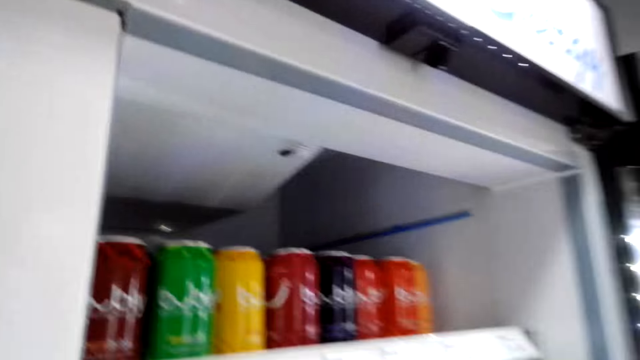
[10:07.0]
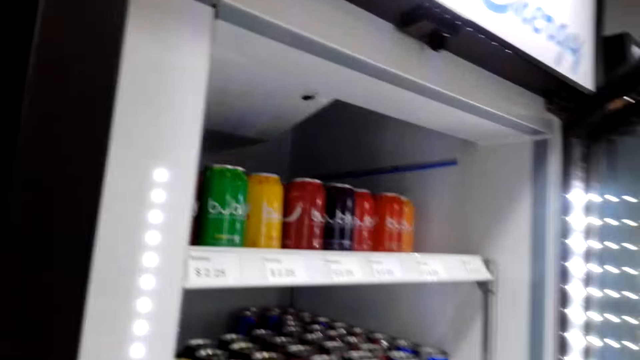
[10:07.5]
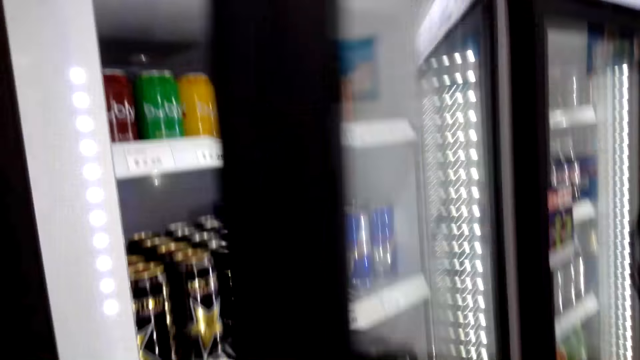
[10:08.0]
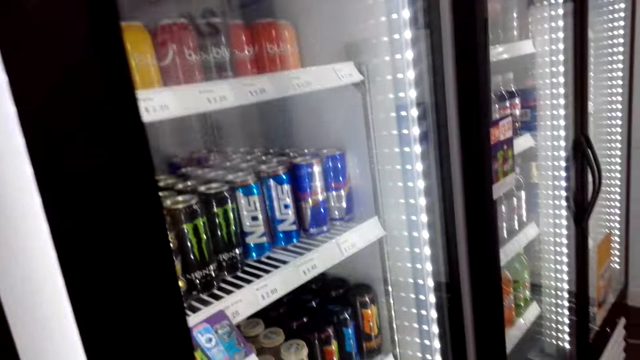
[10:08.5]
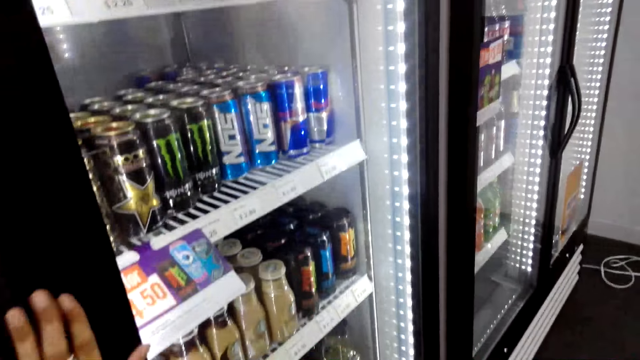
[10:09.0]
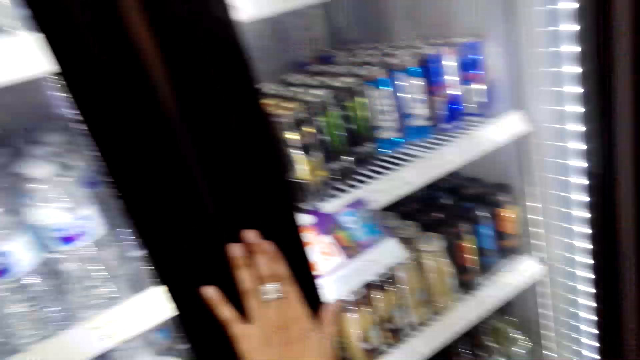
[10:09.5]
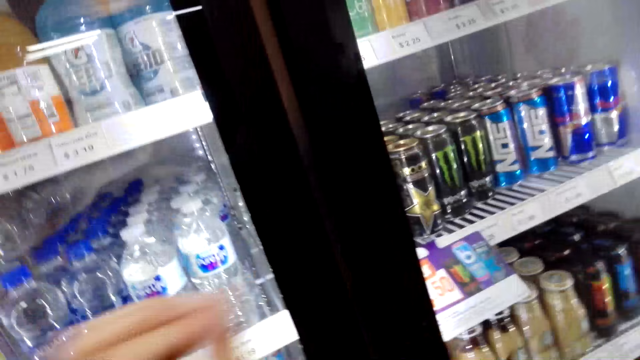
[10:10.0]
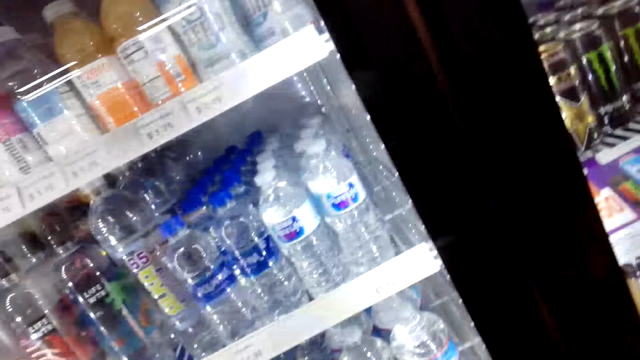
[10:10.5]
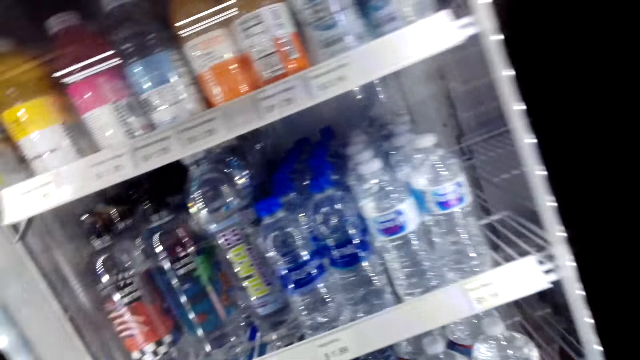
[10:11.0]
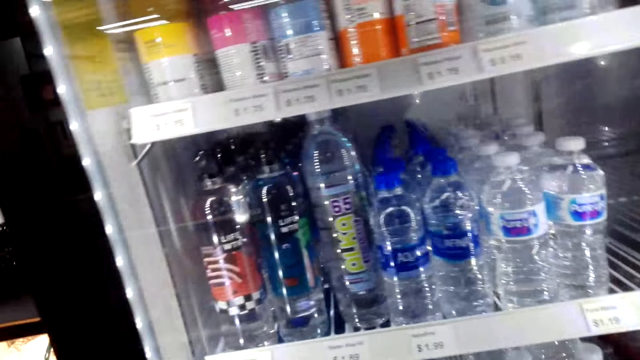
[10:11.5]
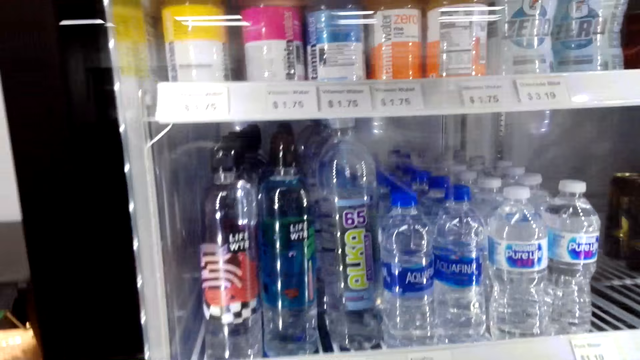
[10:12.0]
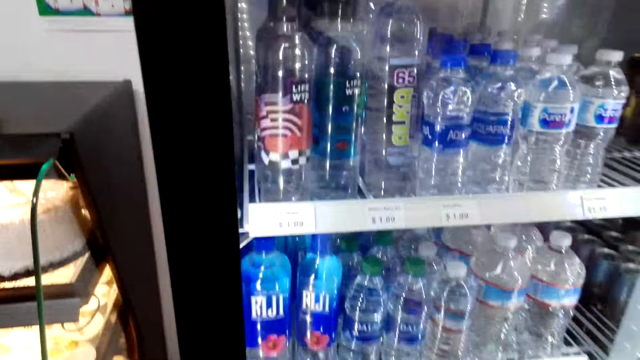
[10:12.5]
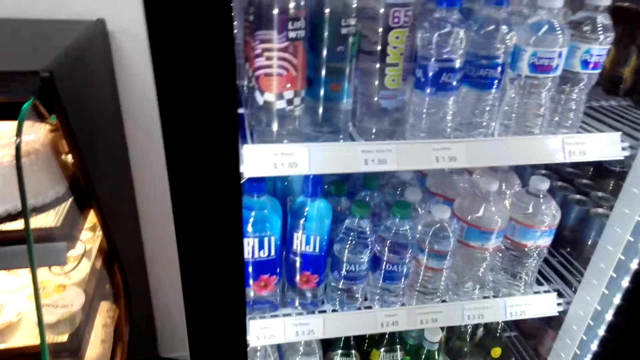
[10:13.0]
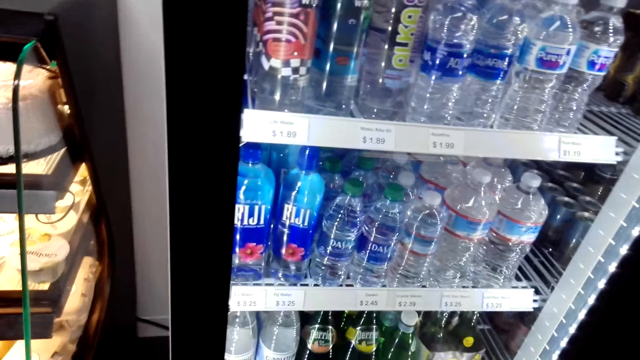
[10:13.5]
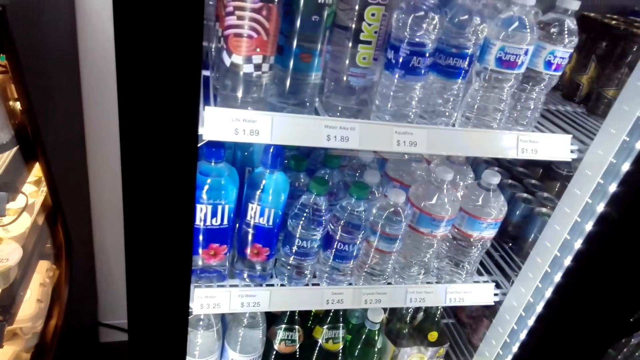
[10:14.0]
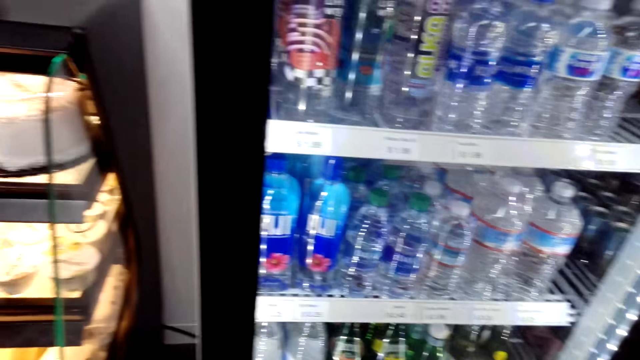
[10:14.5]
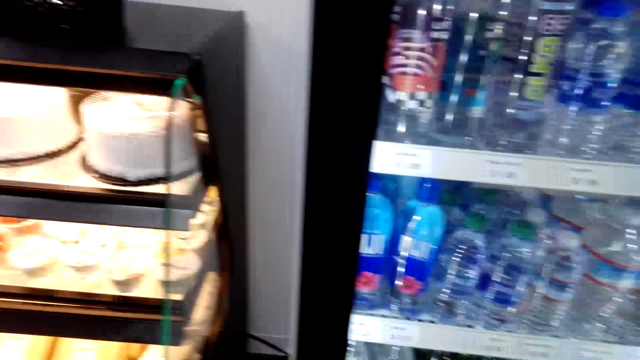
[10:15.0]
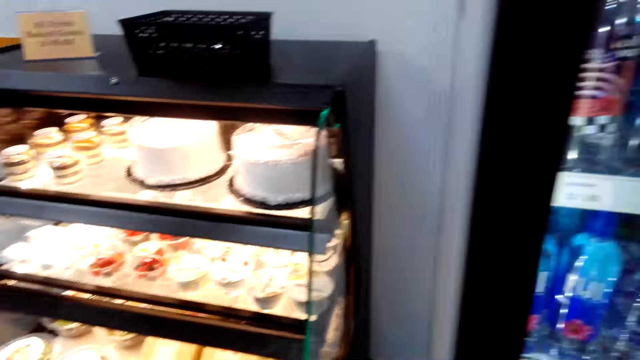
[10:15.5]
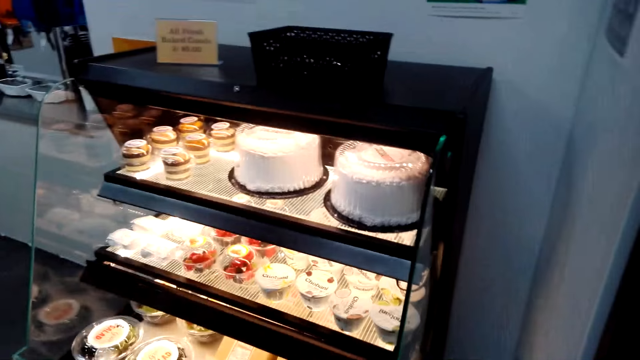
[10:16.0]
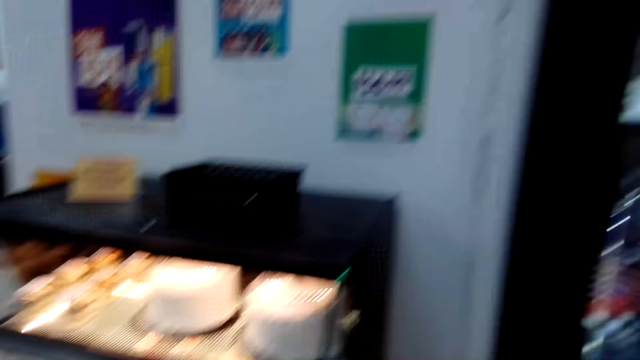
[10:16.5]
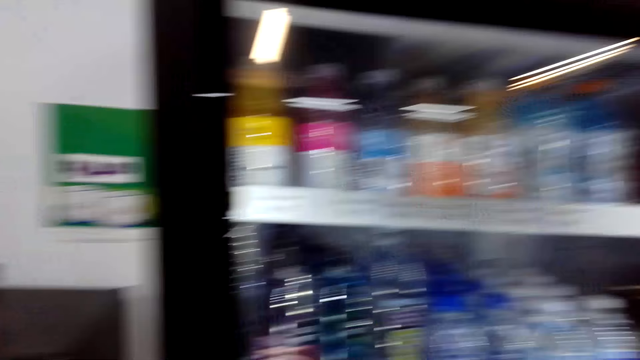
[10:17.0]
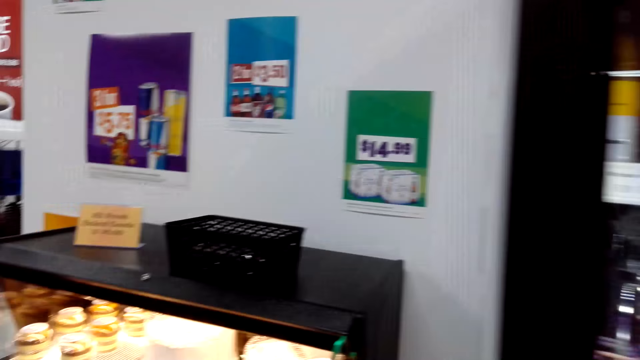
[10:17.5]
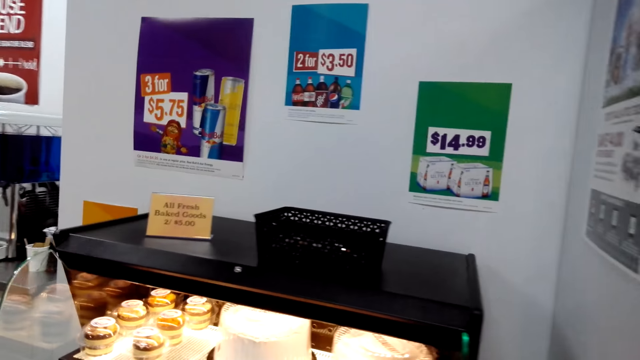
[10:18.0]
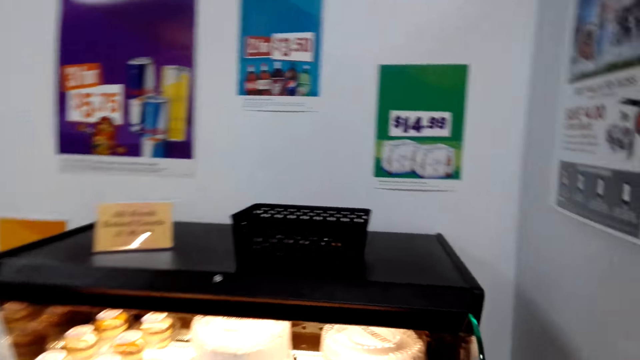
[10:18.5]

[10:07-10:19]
The camera wearer closes the refrigerator. They move about. They check a bottle of water.

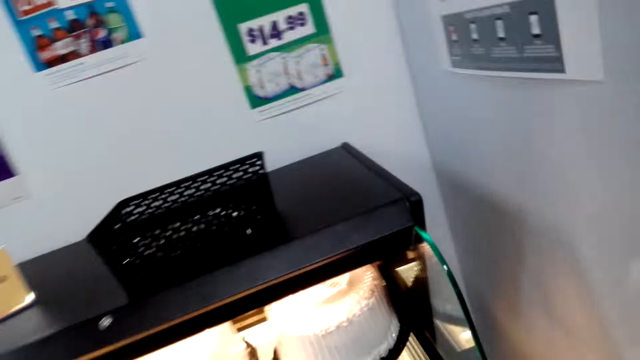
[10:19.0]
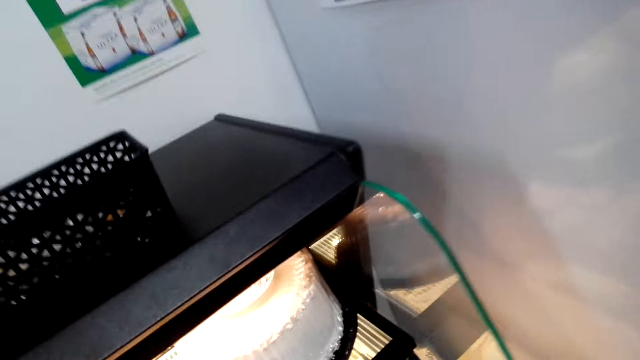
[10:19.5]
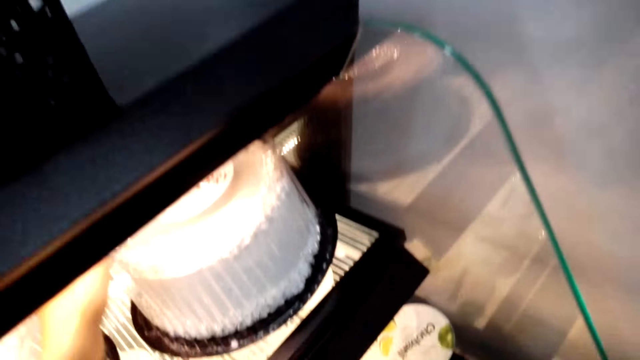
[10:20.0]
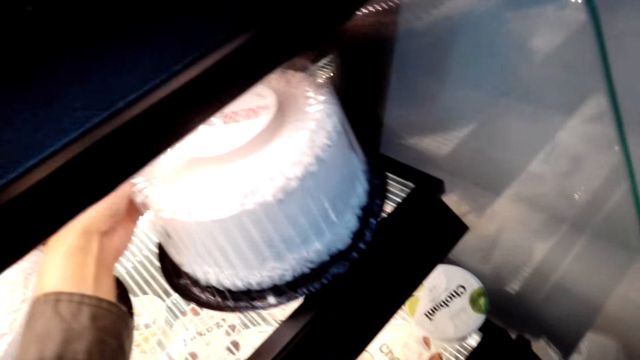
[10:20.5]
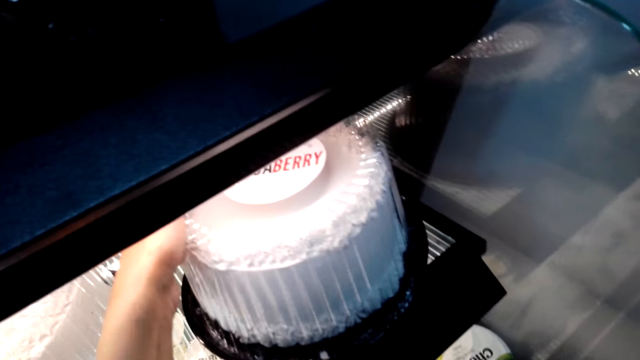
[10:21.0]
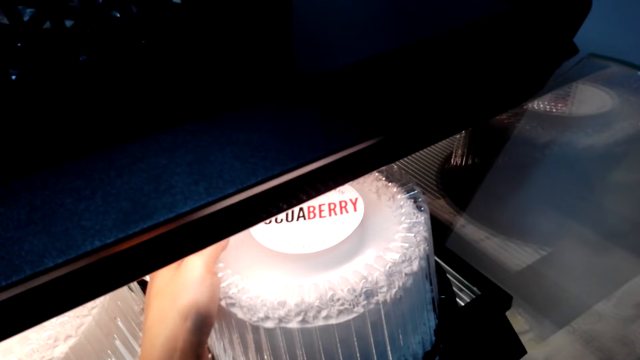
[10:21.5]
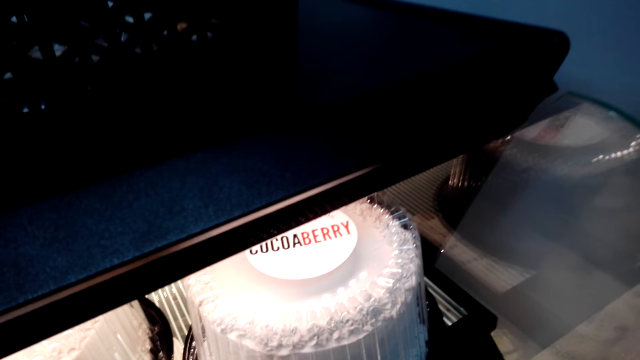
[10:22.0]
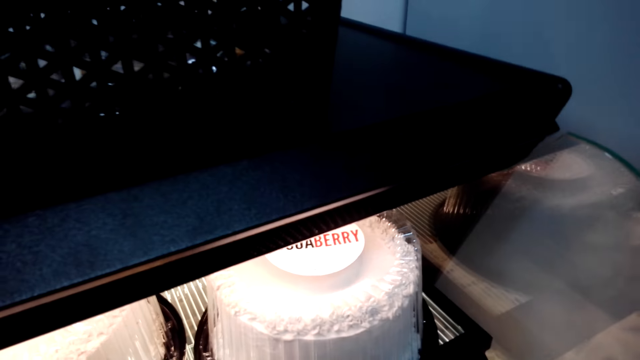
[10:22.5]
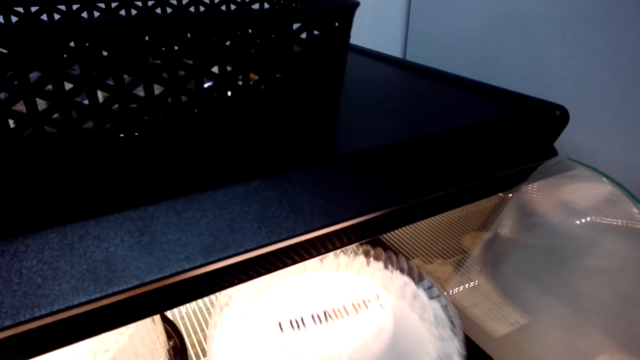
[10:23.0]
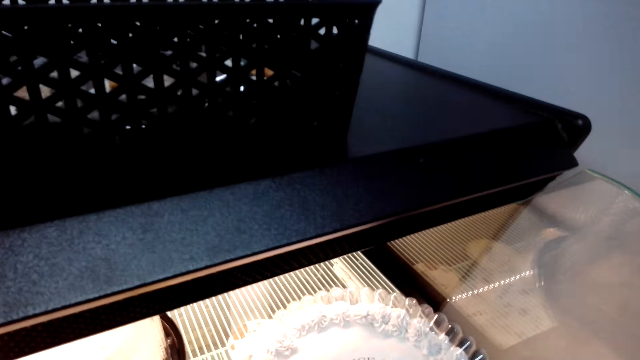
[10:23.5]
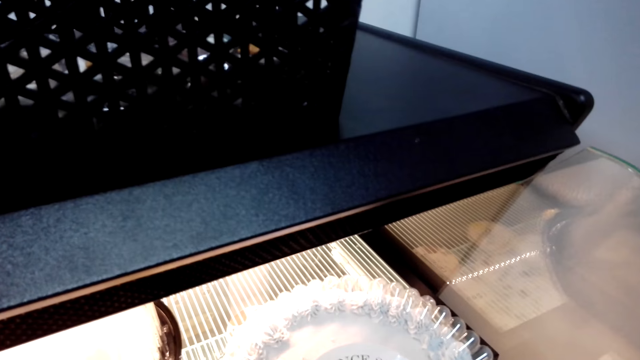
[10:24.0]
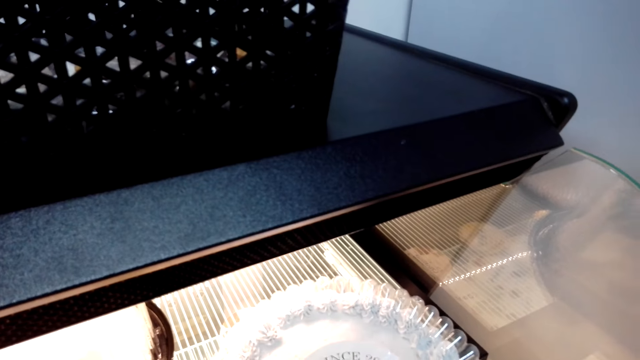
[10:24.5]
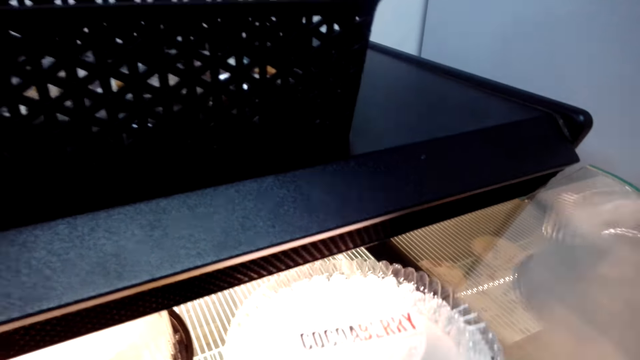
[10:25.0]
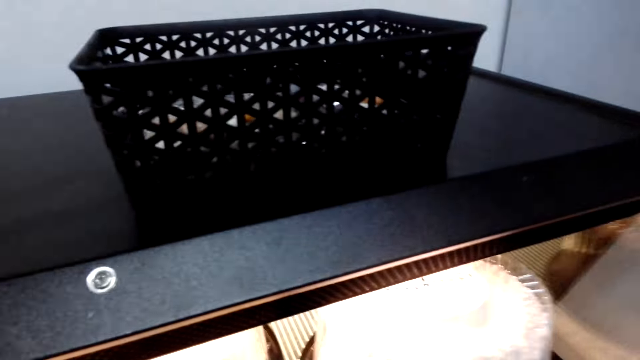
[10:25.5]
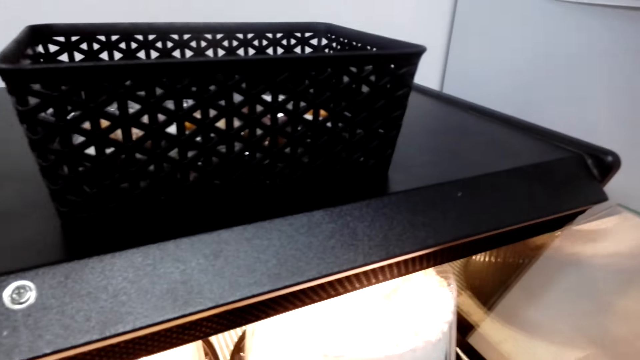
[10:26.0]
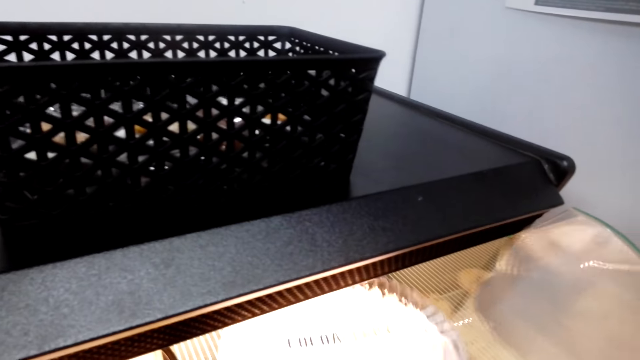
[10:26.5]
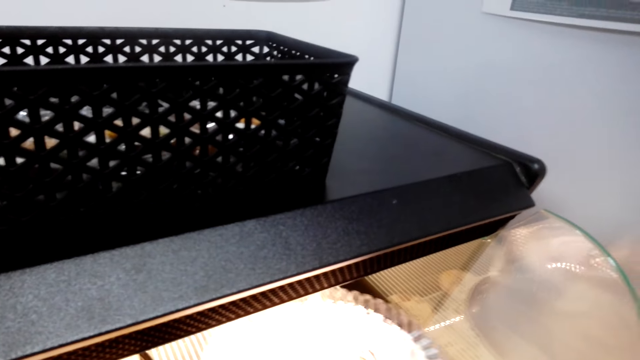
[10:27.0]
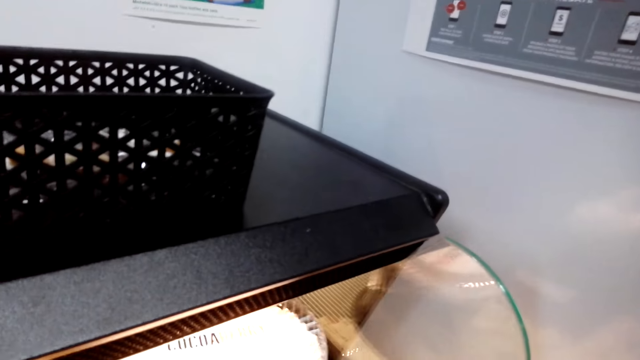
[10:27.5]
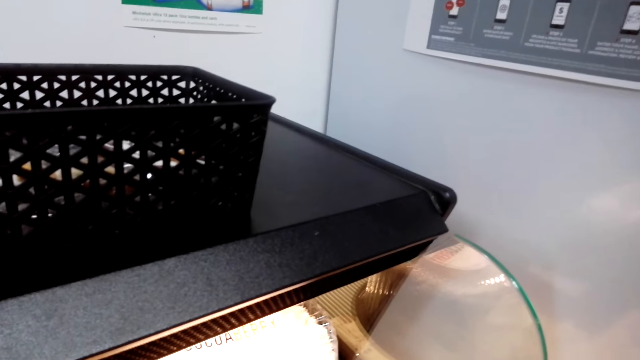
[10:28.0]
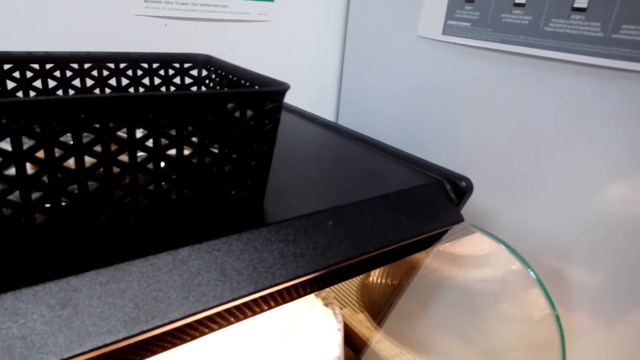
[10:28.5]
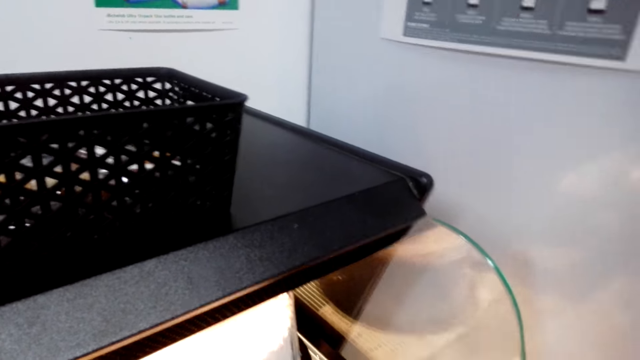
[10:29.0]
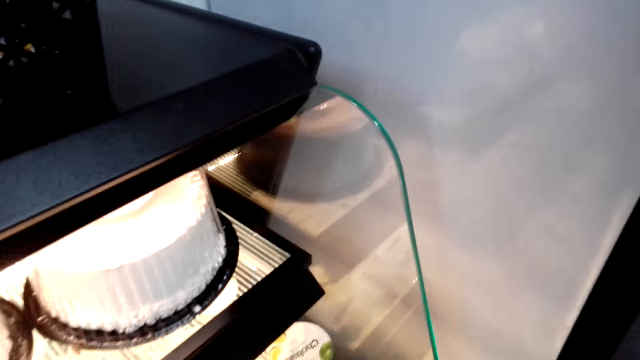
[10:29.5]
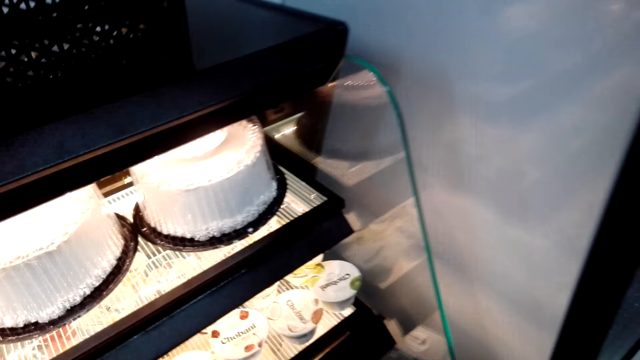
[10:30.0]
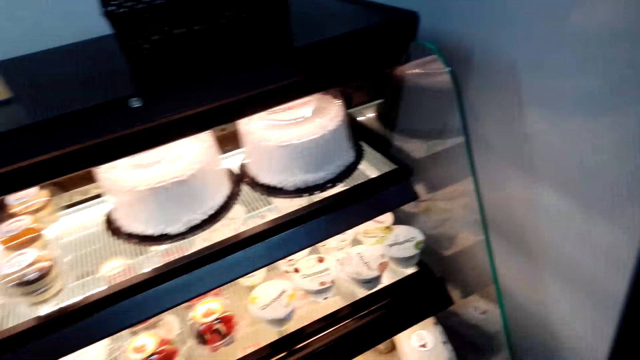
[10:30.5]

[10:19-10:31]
The camera wearer touches a cake. They check the cake. They talk to a lady.
